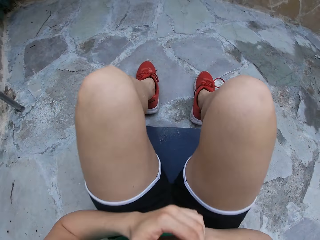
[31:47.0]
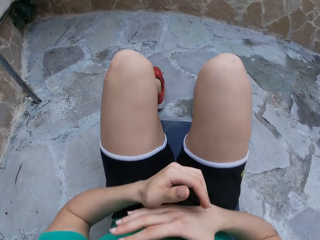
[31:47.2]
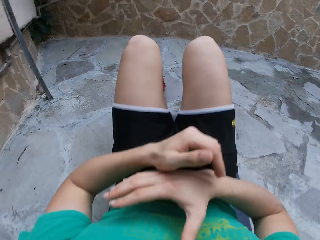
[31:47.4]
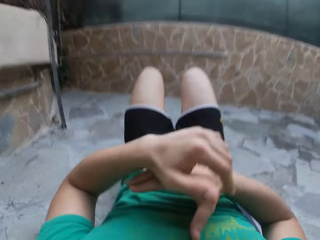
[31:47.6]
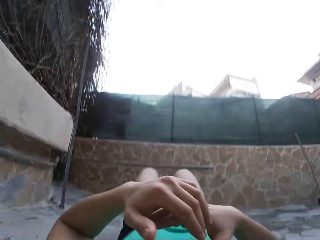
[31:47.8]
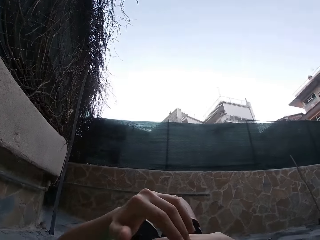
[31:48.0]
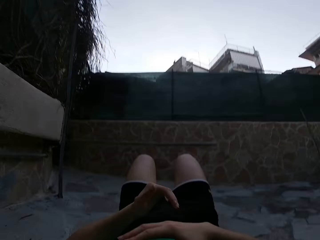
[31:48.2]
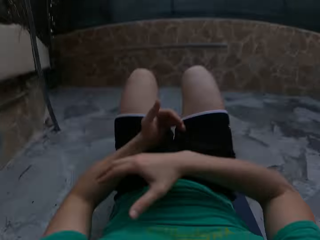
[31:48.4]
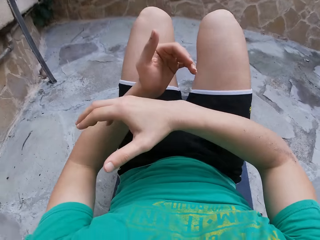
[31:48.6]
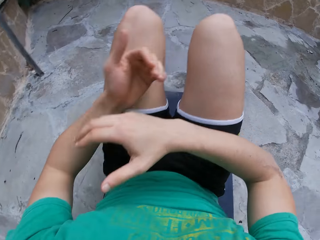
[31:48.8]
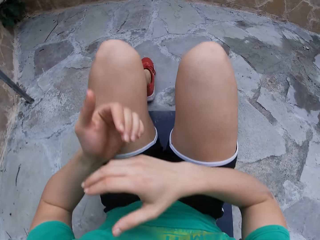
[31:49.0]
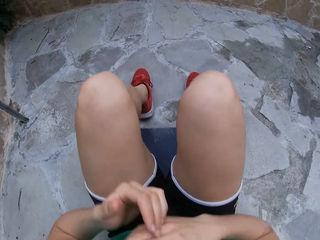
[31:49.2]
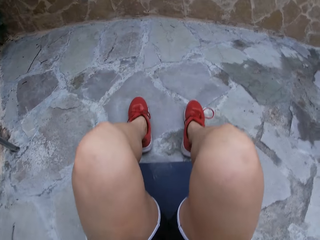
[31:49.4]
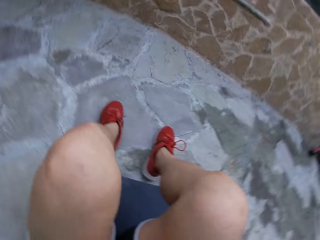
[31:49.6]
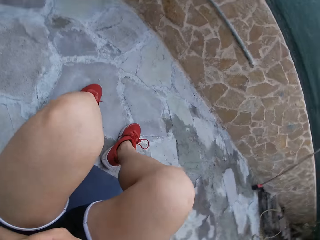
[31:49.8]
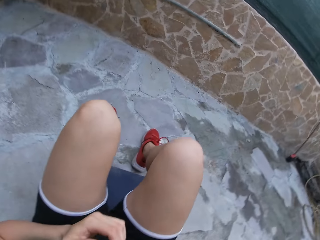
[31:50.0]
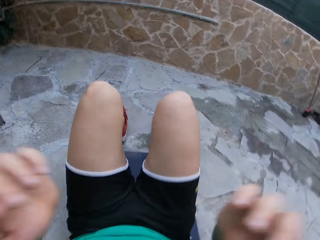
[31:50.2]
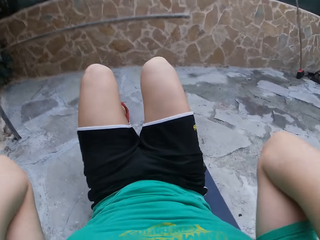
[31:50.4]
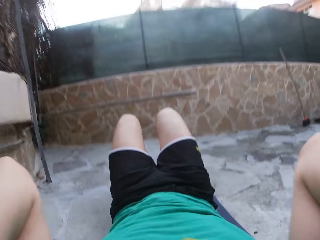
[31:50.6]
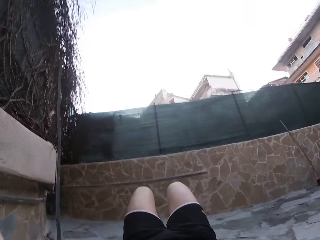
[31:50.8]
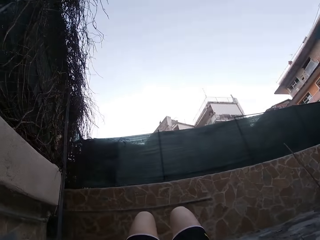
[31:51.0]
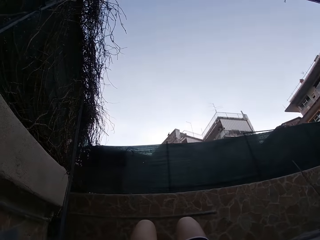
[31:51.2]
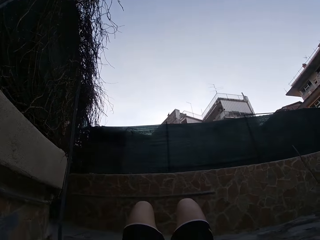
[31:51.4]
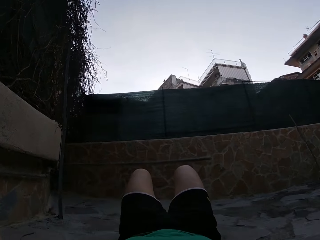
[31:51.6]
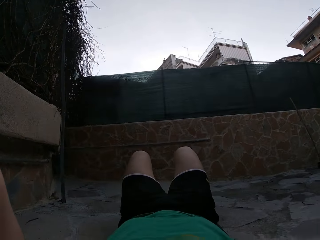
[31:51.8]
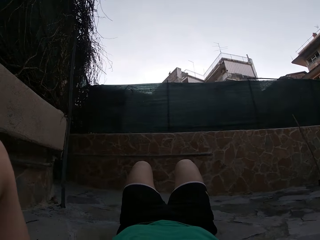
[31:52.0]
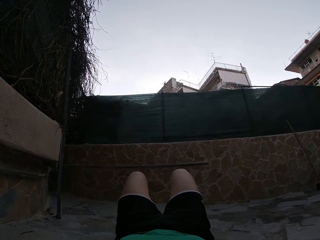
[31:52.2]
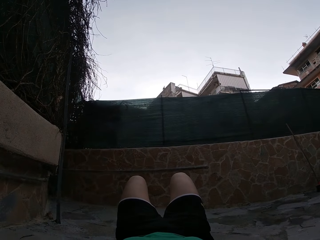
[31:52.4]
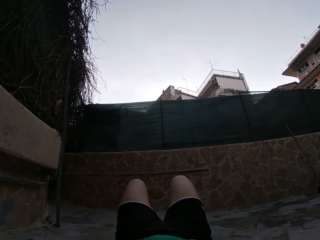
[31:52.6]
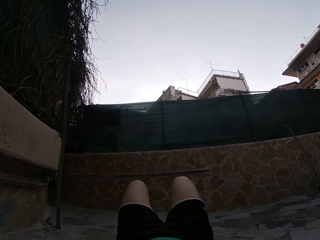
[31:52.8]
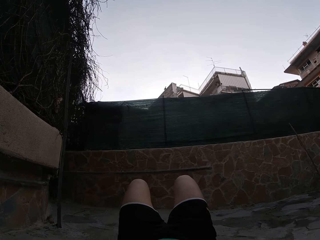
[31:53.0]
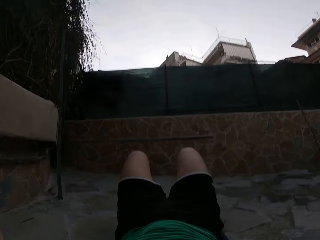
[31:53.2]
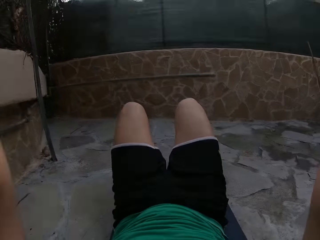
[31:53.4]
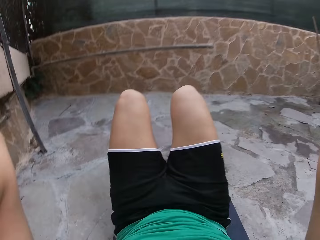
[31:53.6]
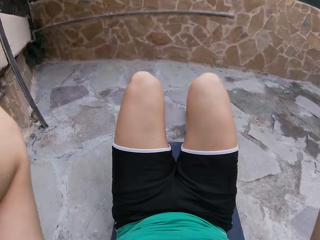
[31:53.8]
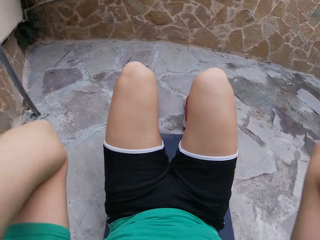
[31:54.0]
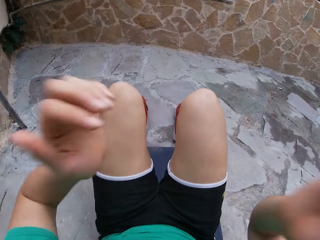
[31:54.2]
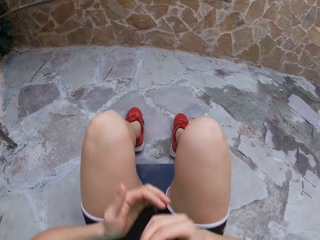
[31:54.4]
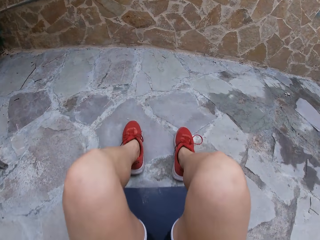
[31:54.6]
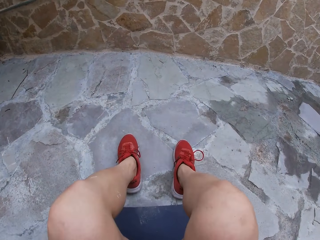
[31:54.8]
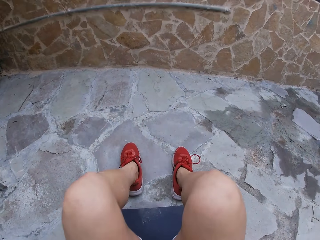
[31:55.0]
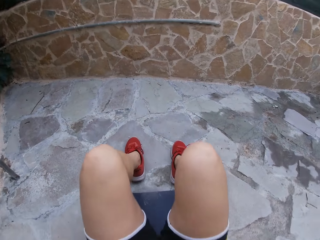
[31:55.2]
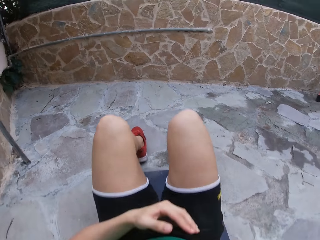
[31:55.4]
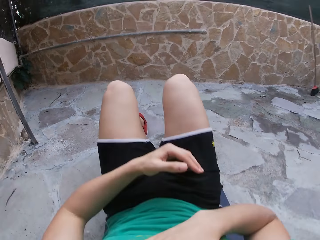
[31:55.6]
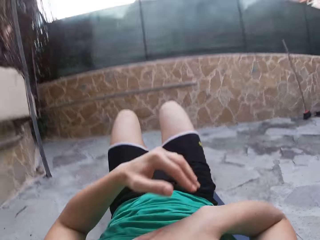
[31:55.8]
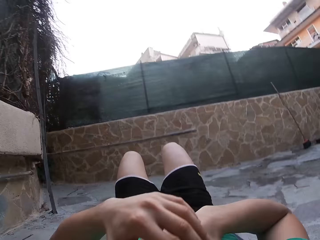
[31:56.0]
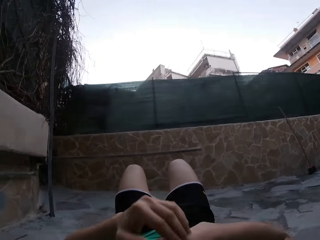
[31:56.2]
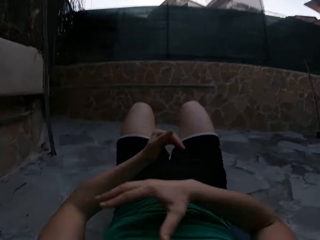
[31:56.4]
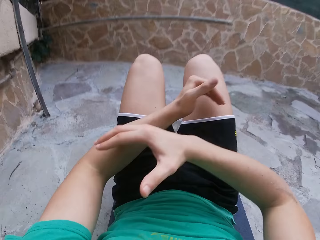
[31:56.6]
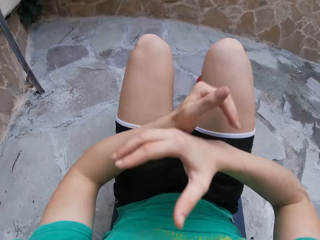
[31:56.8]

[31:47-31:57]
The camera wearer lowers the upper body. They lift the upper body. They move the hands. They adjust the camera. They continue to perform exercise. They move the hands. They lift the upper body.

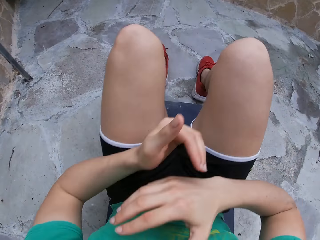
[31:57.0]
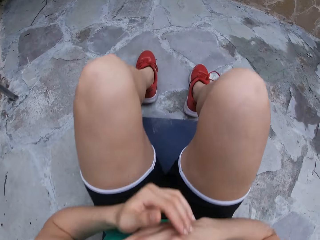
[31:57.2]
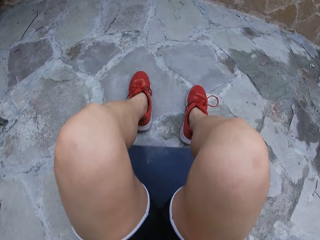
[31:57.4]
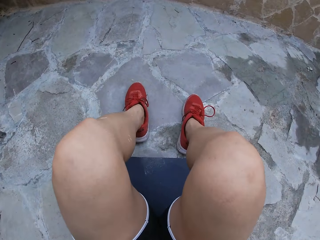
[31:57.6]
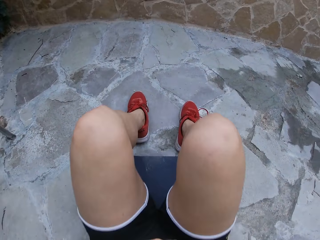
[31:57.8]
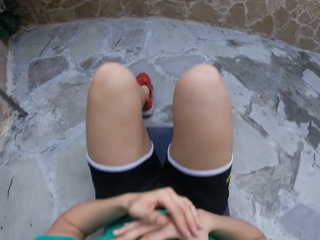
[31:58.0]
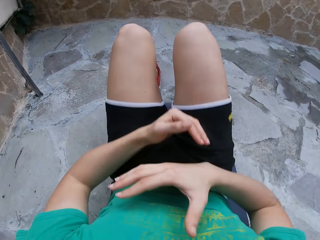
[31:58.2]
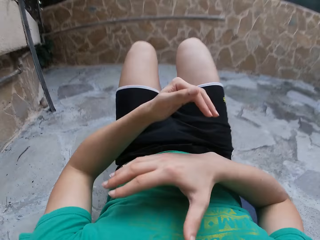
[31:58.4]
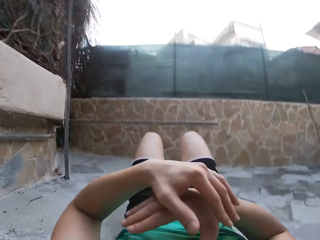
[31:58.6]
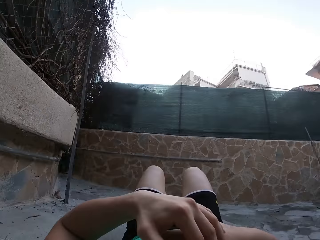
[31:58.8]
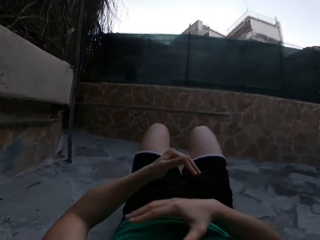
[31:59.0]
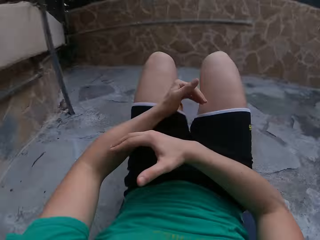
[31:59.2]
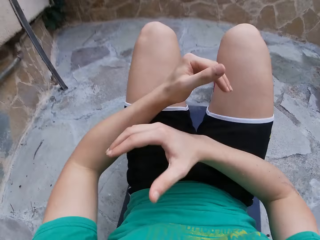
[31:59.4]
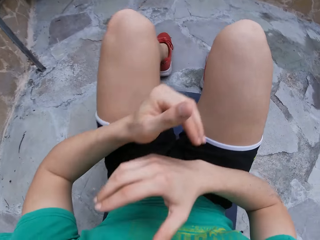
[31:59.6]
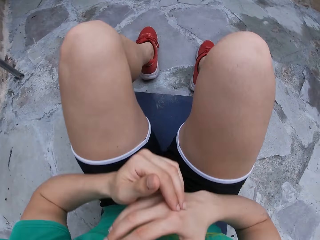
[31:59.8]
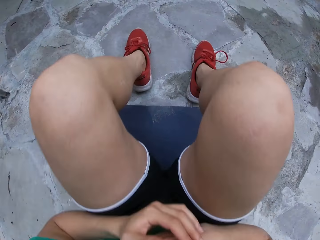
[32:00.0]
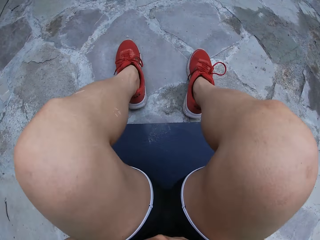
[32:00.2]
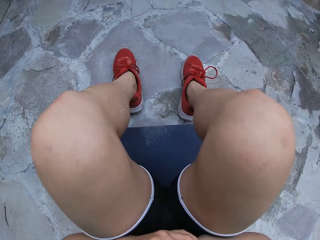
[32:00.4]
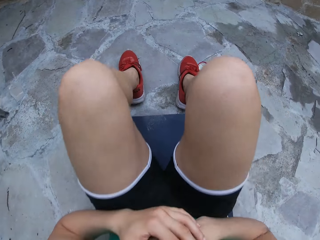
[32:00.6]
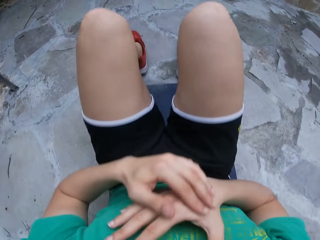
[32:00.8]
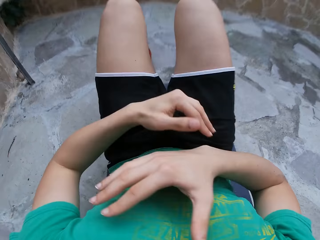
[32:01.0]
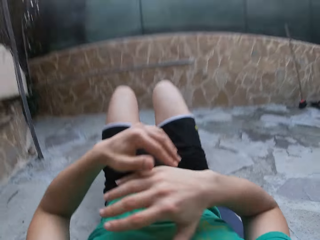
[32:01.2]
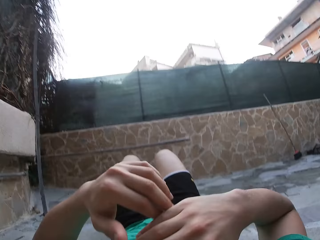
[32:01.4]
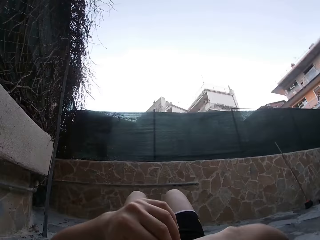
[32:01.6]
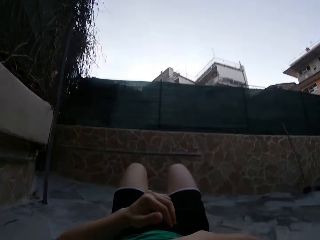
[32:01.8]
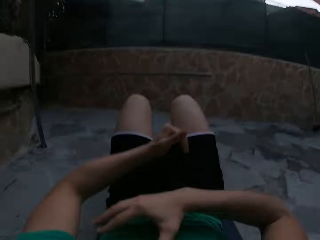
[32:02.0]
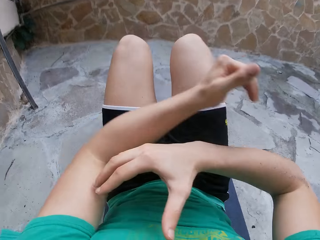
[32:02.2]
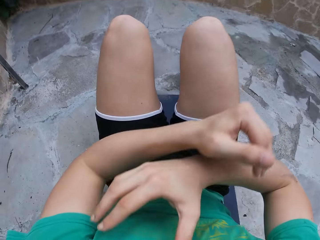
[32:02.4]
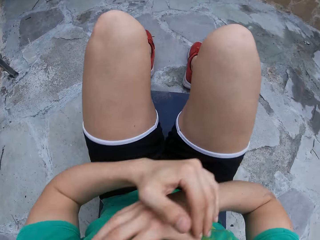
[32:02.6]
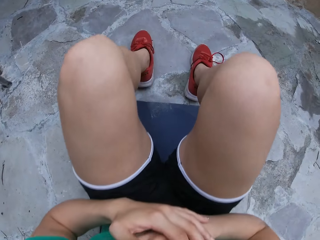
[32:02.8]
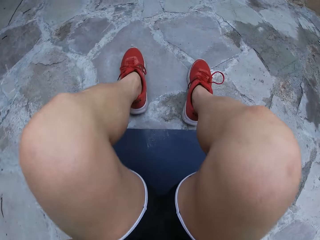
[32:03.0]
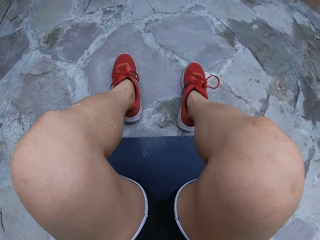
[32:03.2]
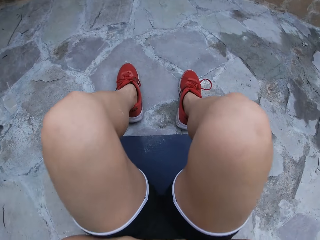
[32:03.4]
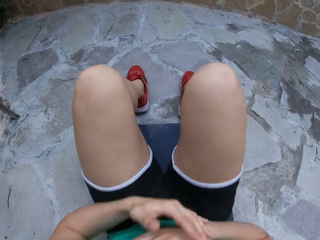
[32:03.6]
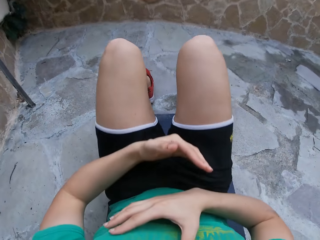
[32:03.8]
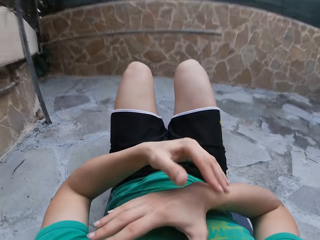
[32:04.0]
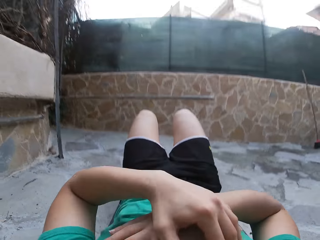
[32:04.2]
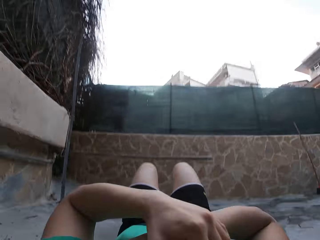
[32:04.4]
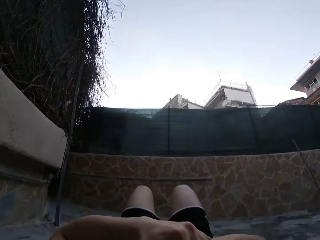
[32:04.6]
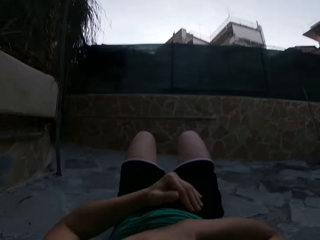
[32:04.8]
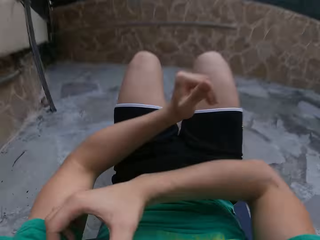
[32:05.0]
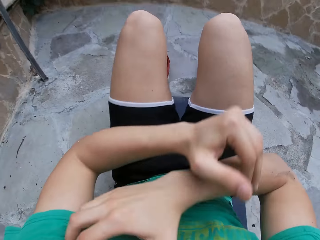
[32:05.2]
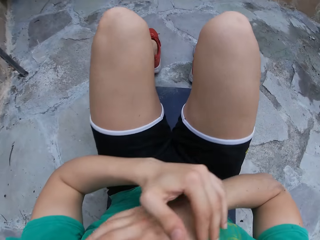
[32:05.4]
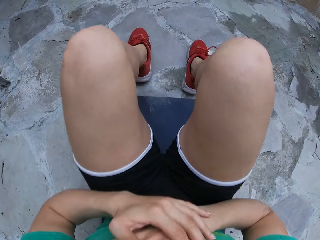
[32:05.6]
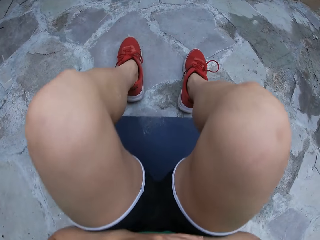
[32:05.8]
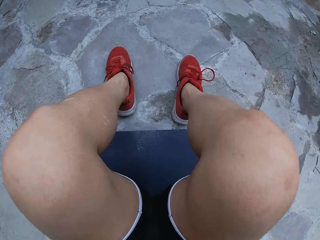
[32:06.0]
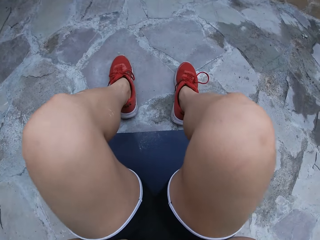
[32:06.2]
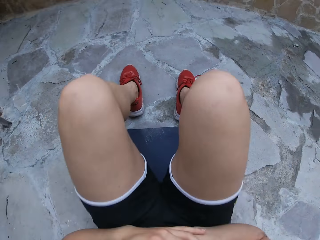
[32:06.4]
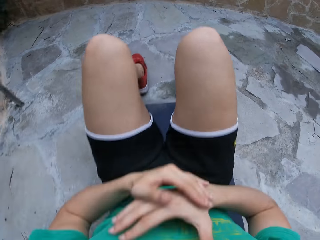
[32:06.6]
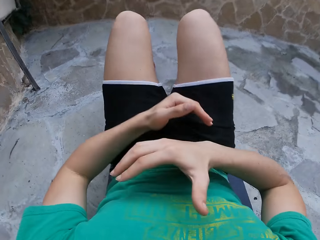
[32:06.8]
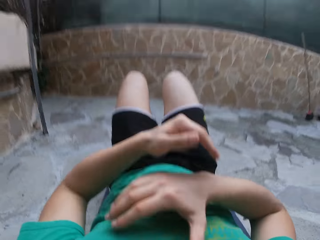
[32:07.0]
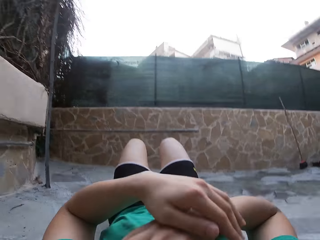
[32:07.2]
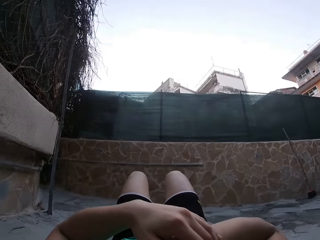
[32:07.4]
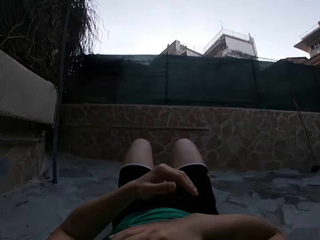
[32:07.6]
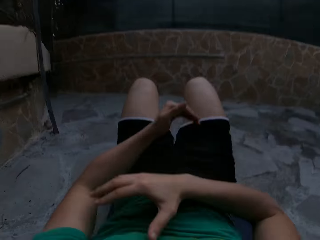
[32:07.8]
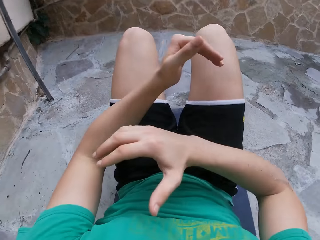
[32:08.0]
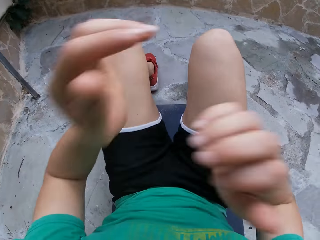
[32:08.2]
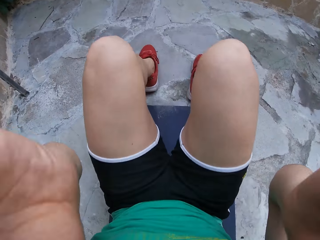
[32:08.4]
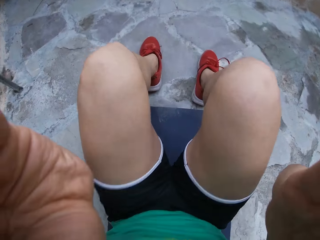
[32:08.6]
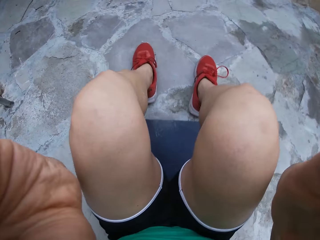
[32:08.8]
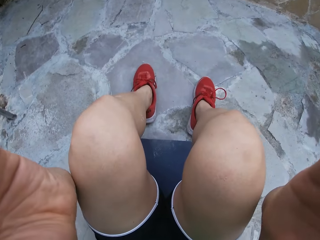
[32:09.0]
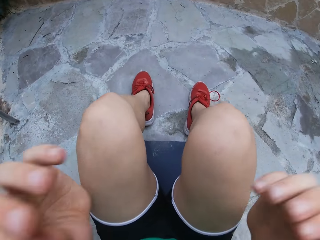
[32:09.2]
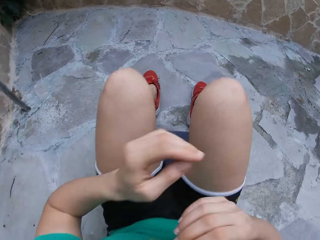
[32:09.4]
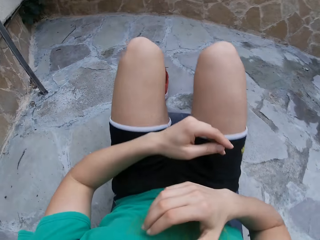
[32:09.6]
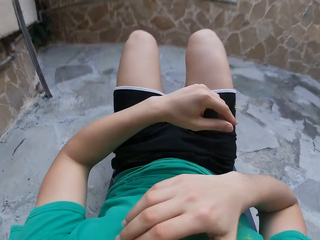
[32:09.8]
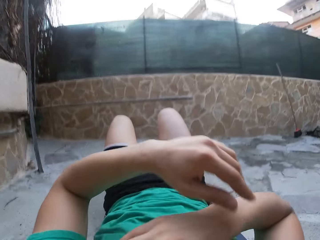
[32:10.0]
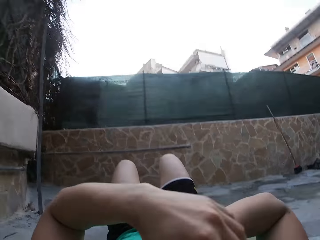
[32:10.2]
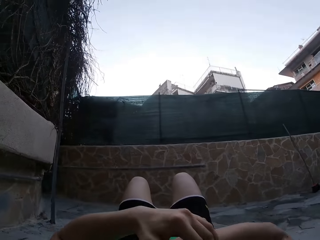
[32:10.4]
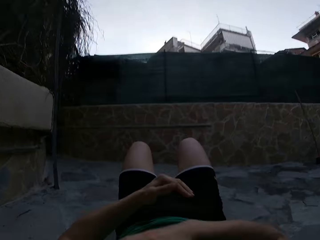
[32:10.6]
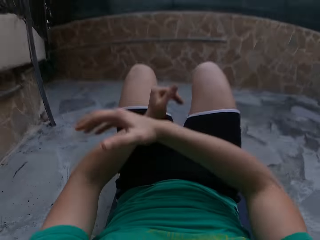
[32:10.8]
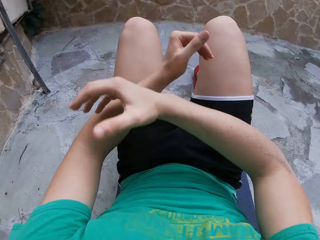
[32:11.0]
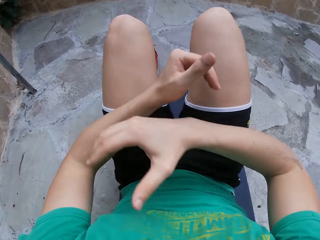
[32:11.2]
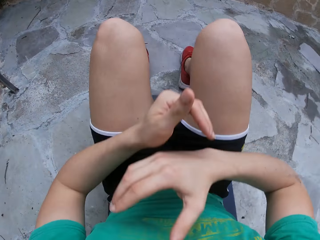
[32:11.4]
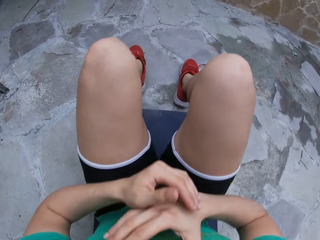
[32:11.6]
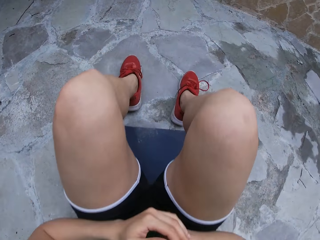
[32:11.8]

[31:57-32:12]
The camera wearer lowers the upper body. They lift the upper body. They lower the upper body. They lift the upper body. They lower the upper body. They lift the upper body. They lower the upper body. They lift the upper body. They adjust the camera. They lower the upper body. They lift the upper body.
